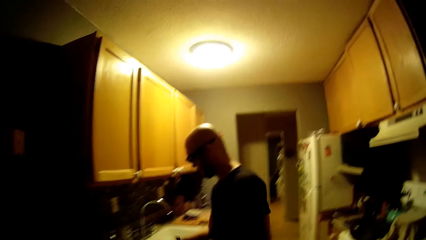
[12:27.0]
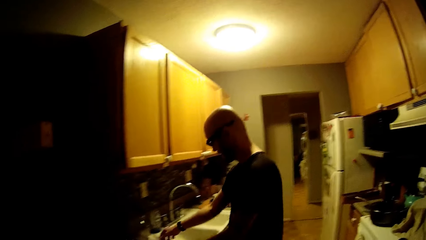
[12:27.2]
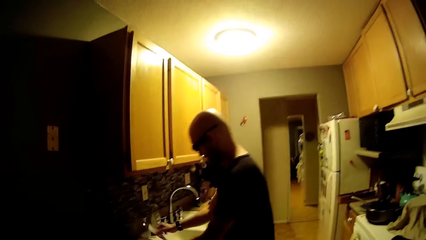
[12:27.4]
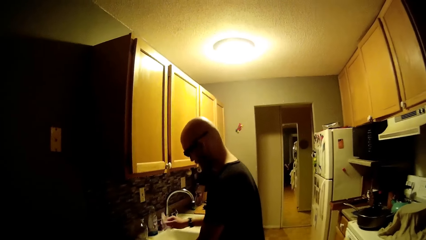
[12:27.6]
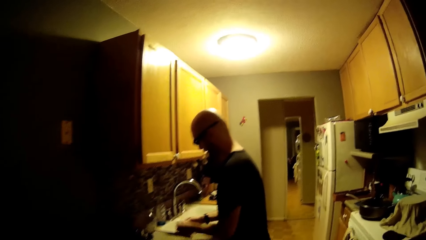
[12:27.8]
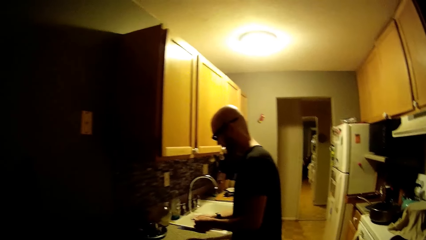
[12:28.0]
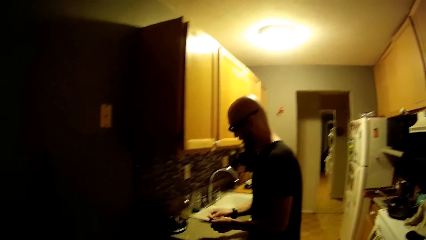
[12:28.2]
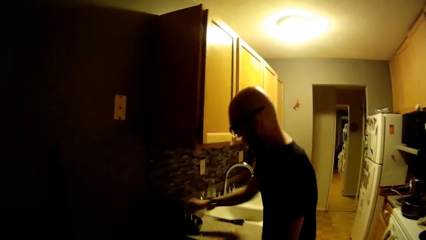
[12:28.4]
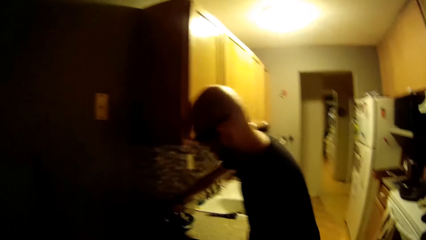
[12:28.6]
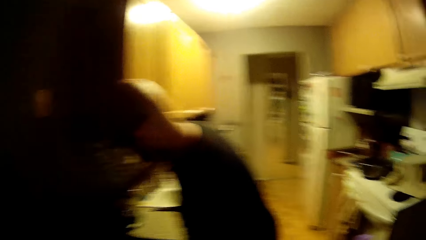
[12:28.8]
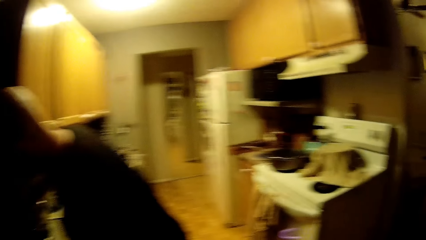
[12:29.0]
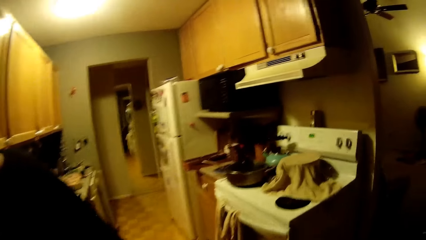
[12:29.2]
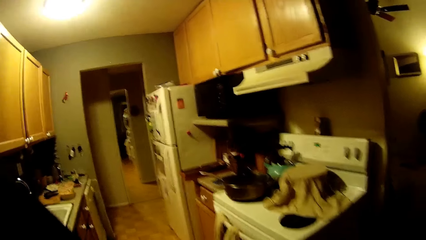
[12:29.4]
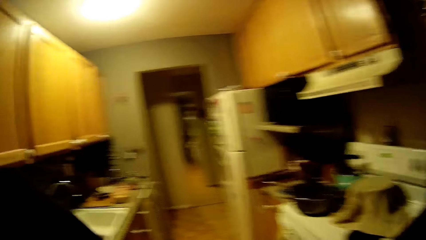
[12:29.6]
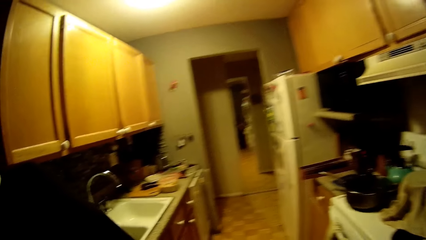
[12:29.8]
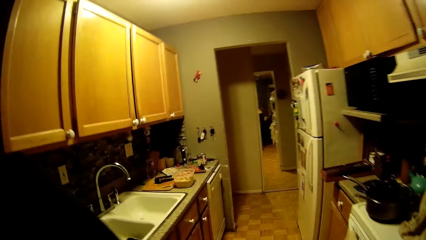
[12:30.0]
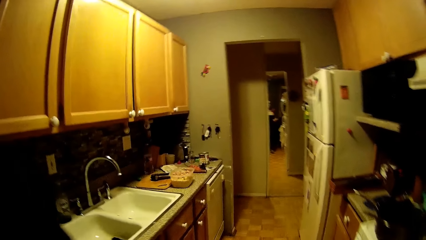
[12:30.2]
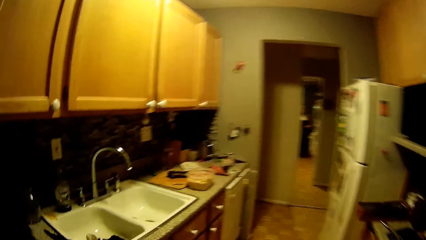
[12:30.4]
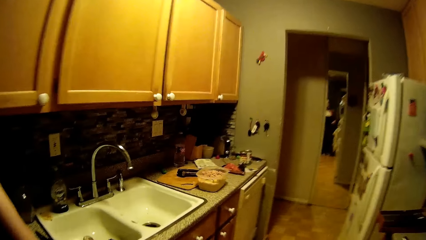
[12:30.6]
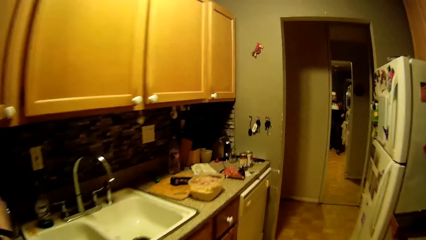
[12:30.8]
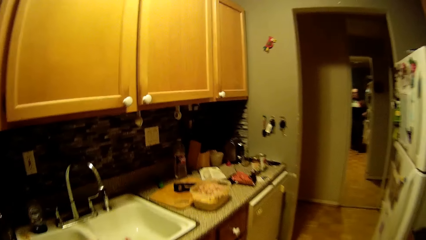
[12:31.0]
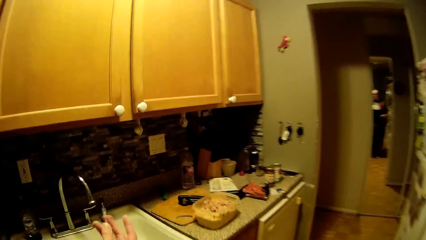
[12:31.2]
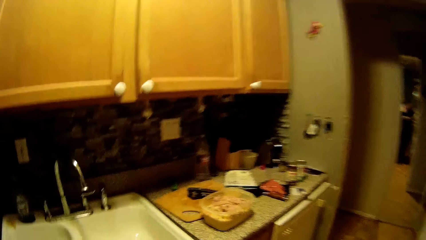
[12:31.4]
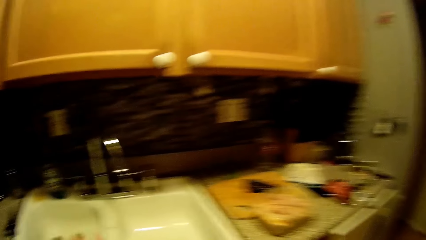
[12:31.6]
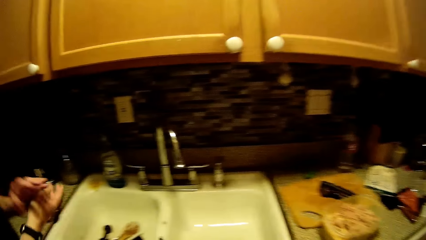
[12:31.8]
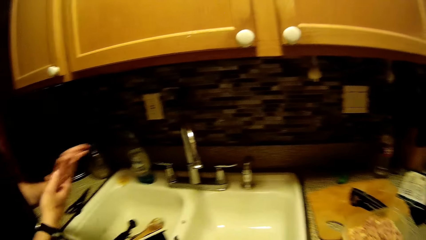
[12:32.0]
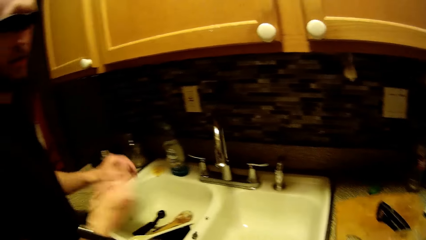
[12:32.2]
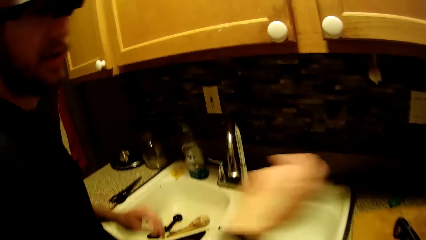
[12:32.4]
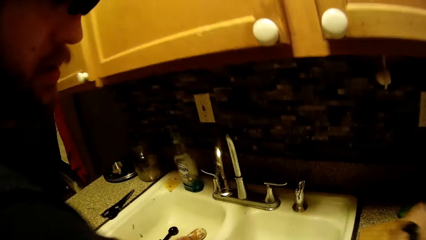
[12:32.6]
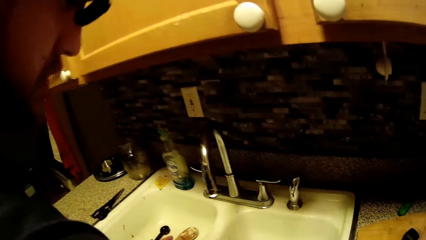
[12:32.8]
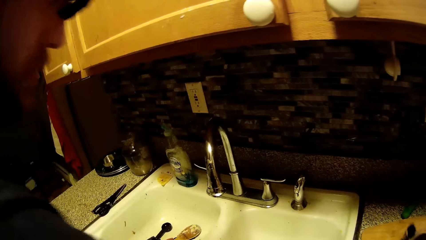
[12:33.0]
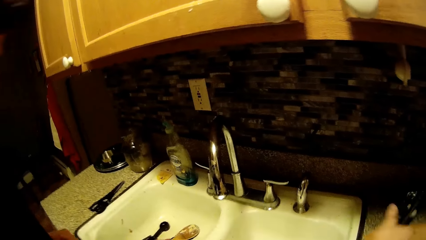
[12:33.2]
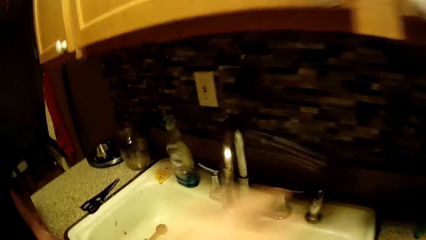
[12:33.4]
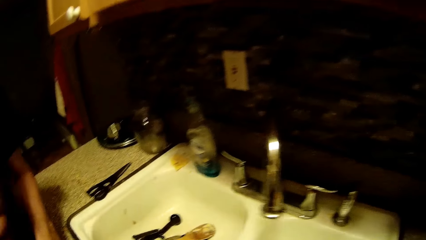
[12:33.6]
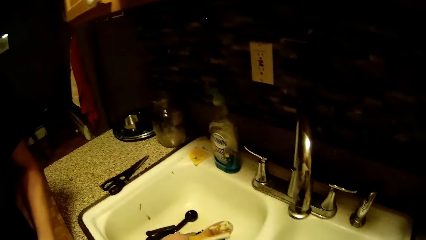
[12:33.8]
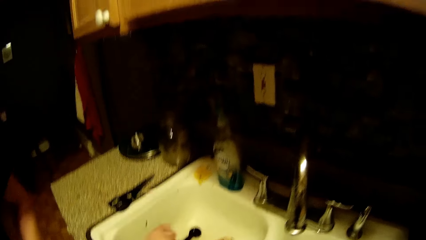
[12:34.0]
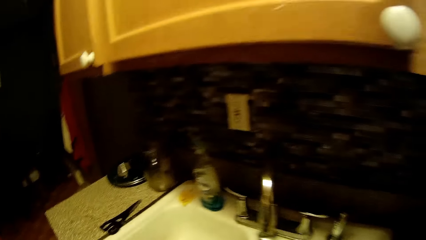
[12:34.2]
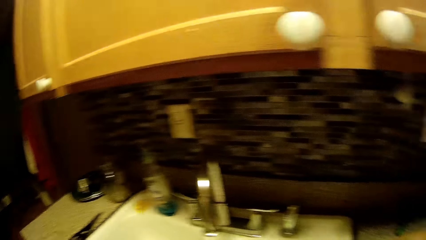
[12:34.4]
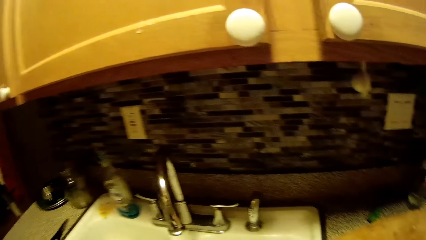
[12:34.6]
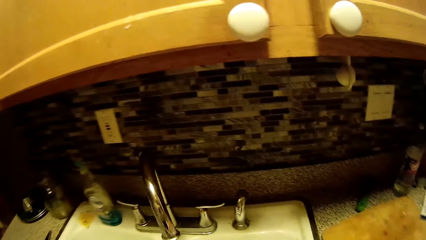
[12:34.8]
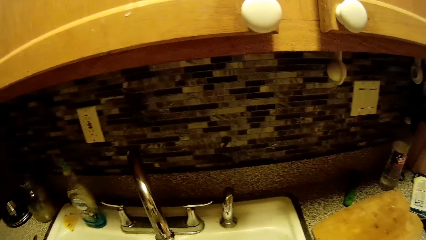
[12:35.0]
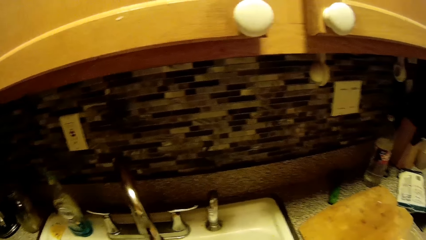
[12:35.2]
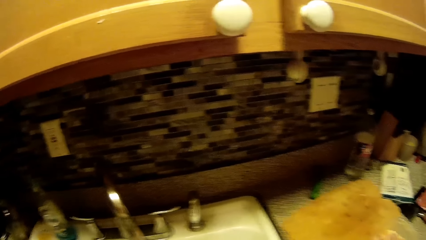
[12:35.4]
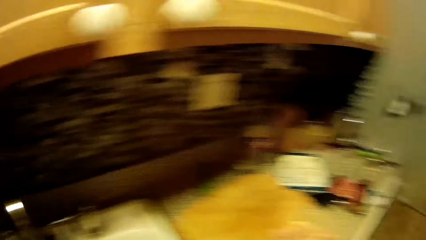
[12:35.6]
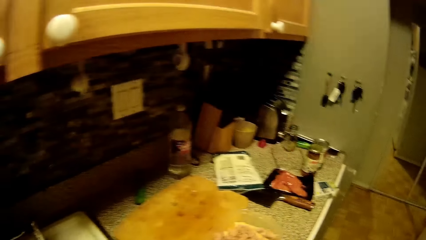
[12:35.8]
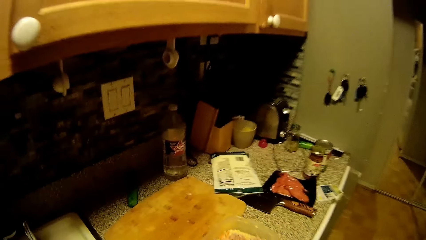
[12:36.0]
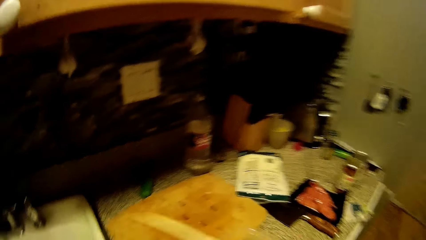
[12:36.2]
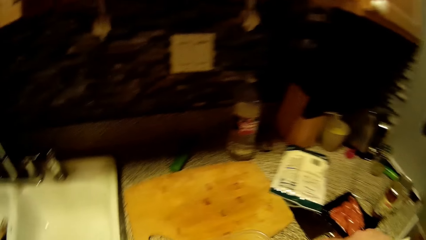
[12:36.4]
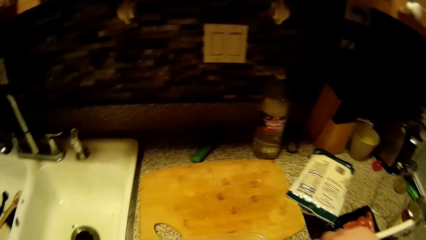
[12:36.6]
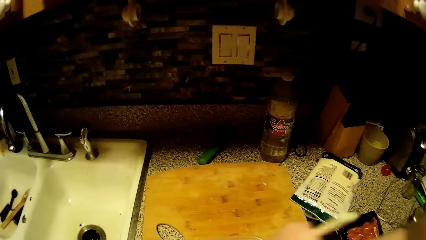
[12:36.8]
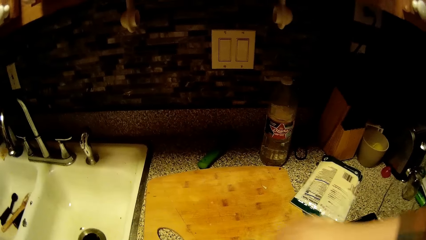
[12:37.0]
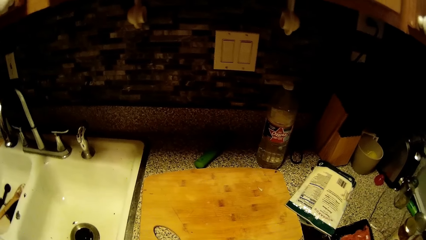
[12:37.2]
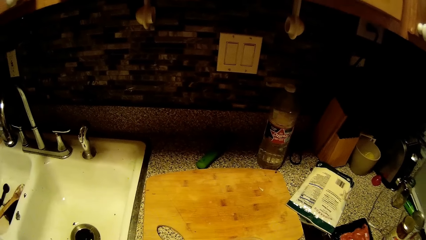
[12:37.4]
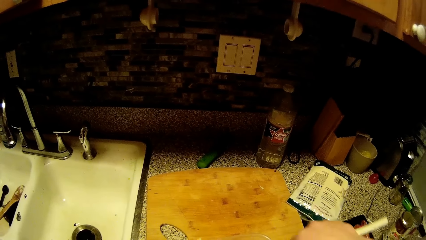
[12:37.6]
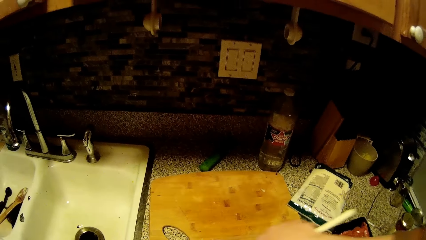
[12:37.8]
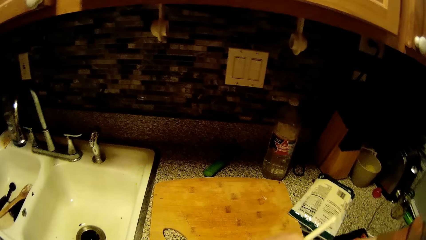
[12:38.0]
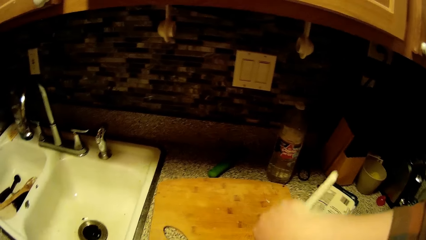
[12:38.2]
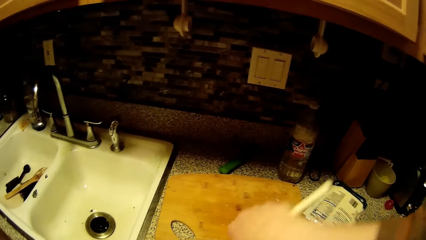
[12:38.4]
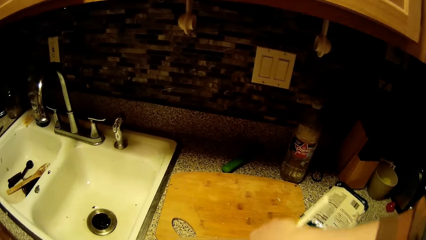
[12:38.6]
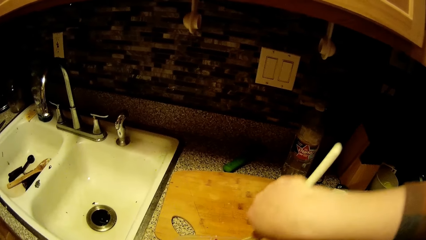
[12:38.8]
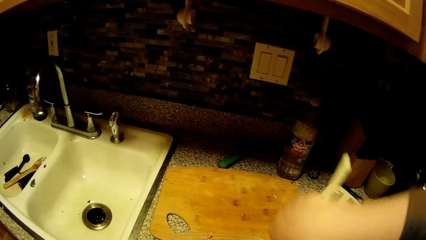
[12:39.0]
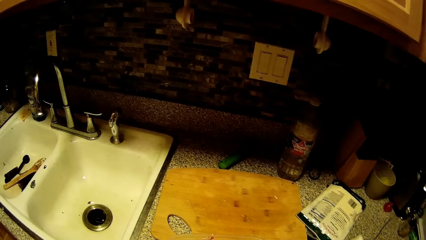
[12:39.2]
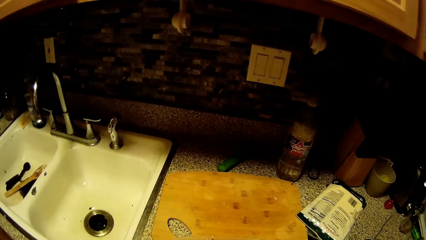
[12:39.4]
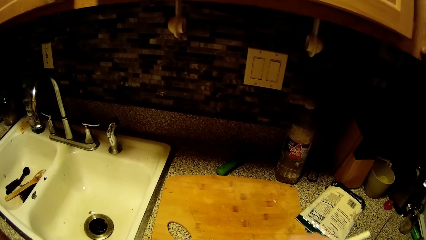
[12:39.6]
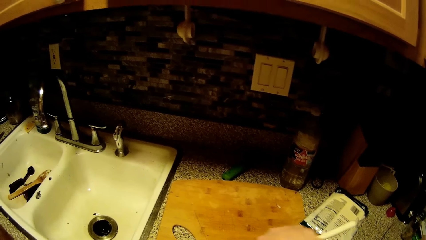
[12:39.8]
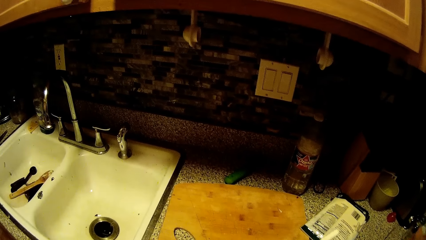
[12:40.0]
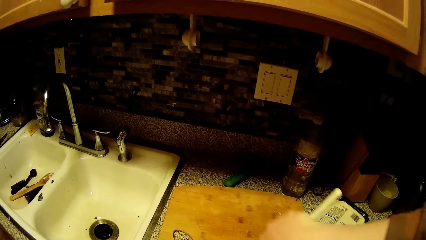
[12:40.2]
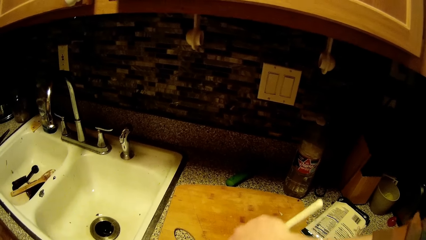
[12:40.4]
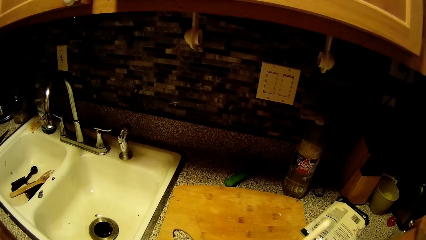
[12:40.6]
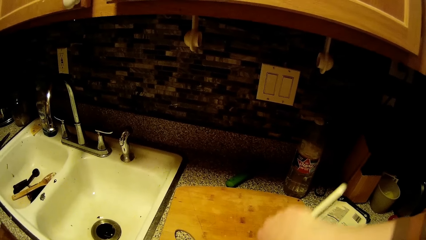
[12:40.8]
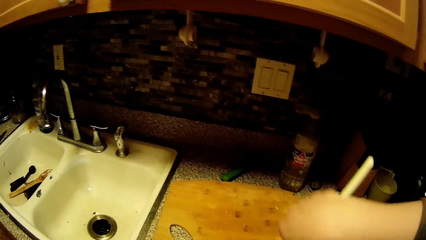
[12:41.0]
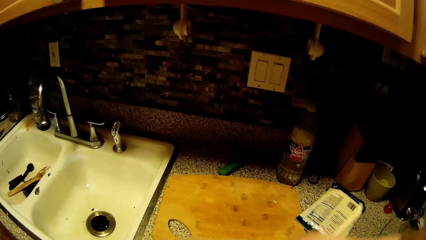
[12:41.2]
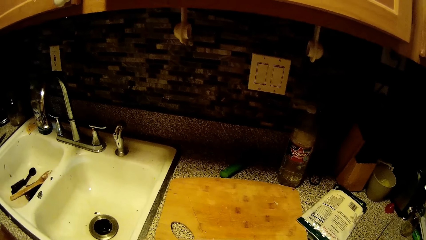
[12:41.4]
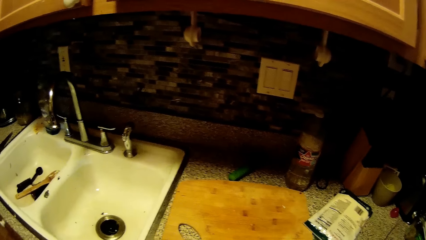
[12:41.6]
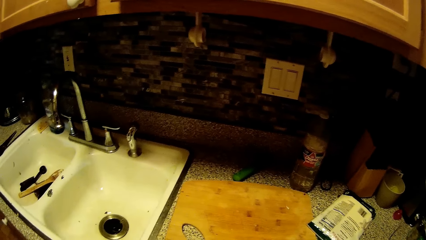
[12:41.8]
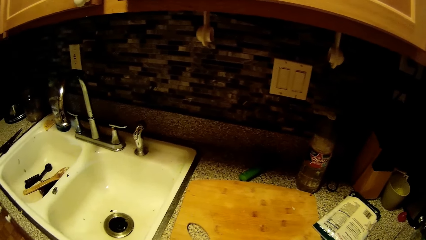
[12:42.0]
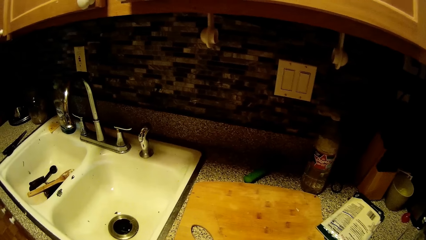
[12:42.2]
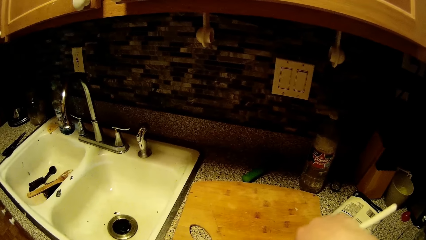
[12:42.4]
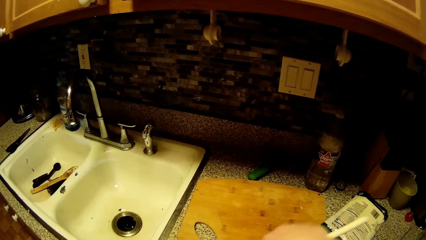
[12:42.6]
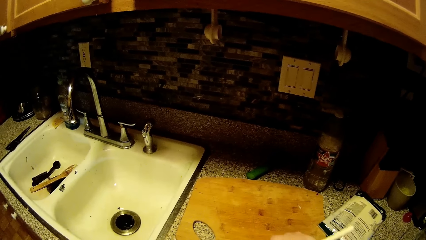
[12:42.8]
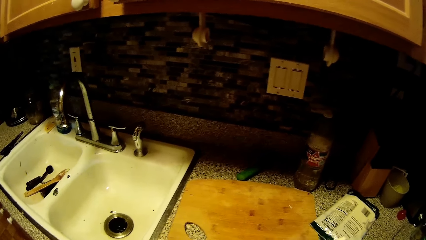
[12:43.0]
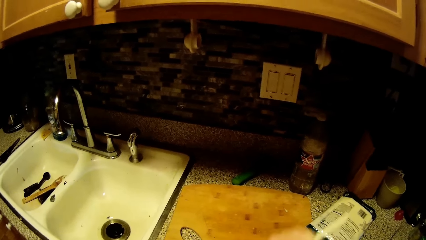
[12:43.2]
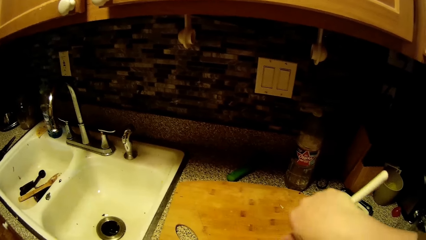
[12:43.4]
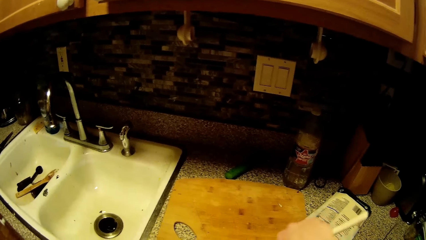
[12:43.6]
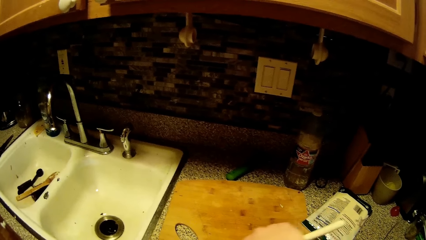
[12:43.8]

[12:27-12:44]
The man picks up a piece of paper from the counter with his right hand. He passes the piece of paper from his right hand to his left hand. The camera wearer taps her two left fingers. She raises her right hand. The man picks up the can opener from the chopping board with his right hand. The camera wearer picks up a spoon from the sink with her left hand. She mixes a mixture in the plastic container with the spoon in her right hand. She speaks to the man.
